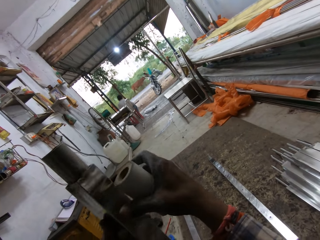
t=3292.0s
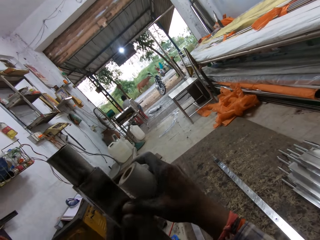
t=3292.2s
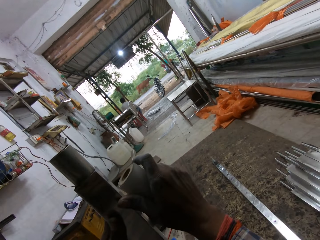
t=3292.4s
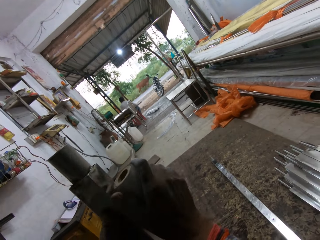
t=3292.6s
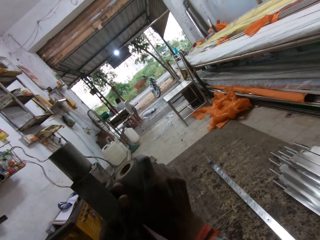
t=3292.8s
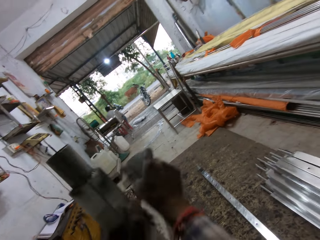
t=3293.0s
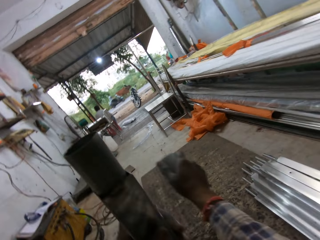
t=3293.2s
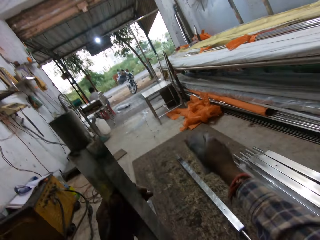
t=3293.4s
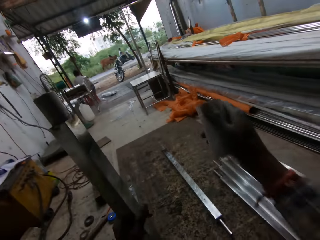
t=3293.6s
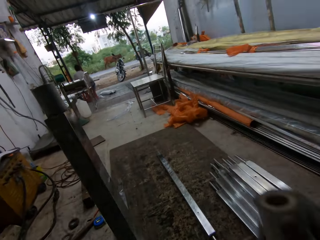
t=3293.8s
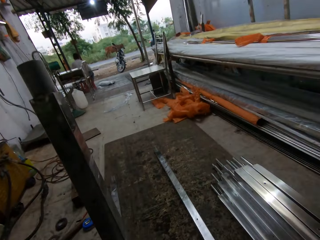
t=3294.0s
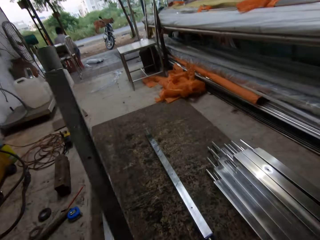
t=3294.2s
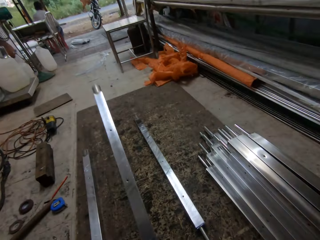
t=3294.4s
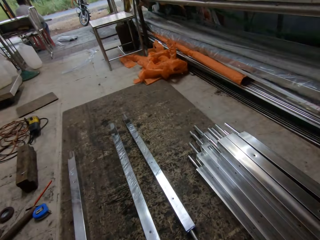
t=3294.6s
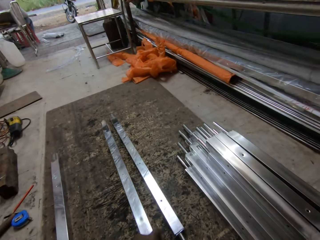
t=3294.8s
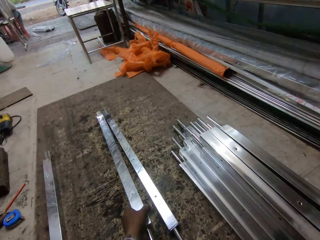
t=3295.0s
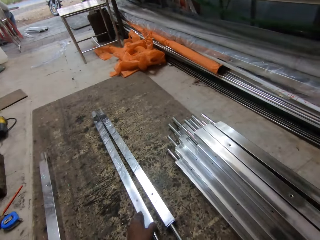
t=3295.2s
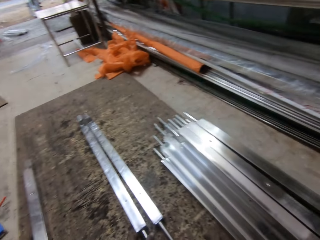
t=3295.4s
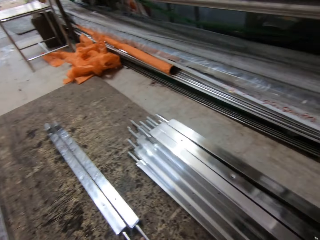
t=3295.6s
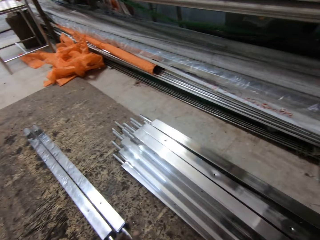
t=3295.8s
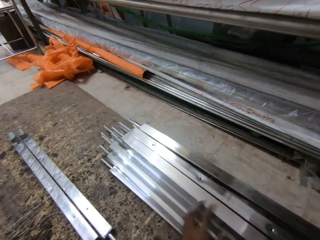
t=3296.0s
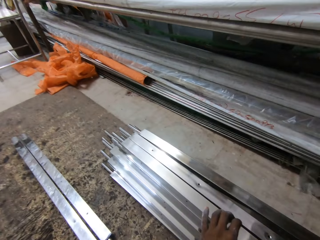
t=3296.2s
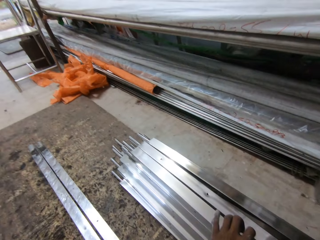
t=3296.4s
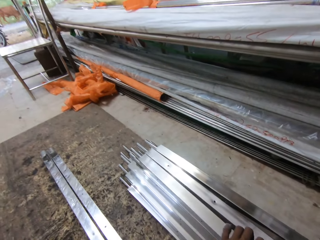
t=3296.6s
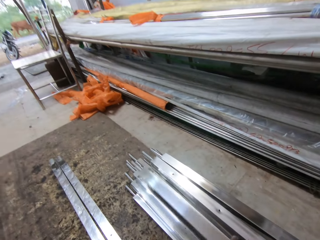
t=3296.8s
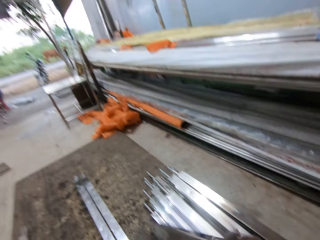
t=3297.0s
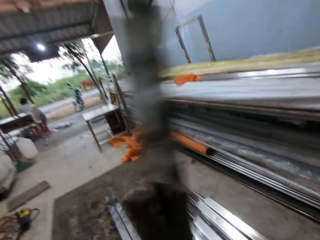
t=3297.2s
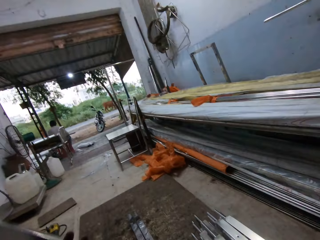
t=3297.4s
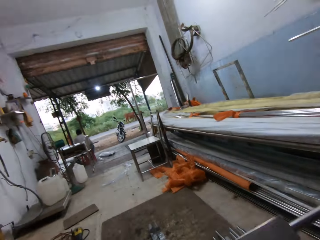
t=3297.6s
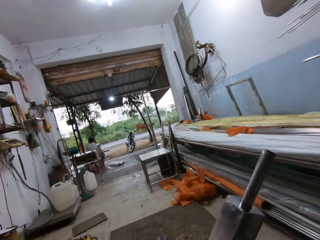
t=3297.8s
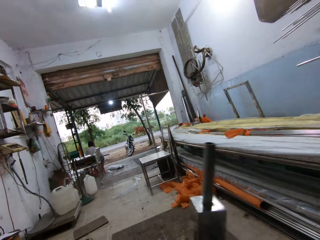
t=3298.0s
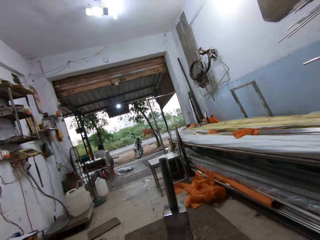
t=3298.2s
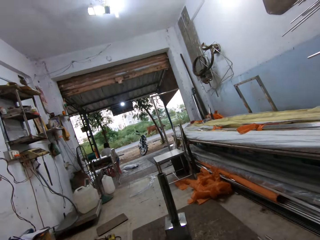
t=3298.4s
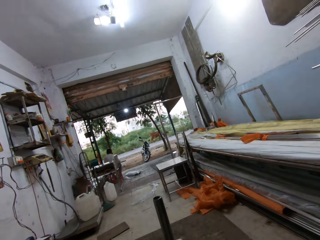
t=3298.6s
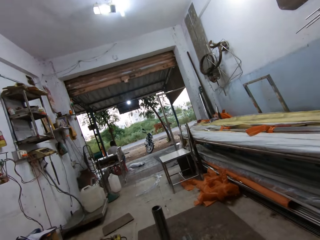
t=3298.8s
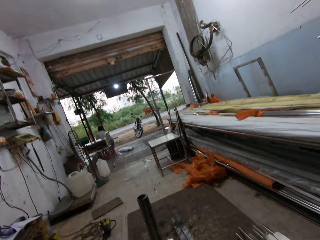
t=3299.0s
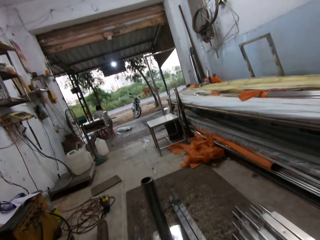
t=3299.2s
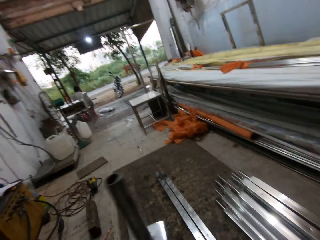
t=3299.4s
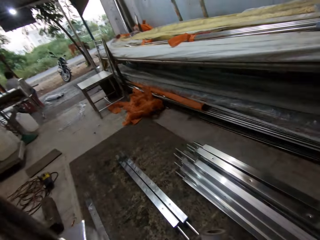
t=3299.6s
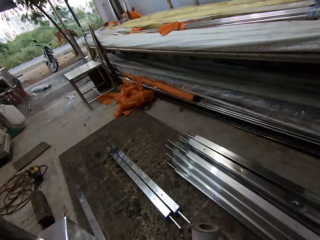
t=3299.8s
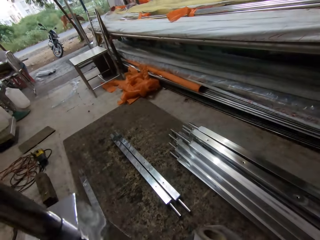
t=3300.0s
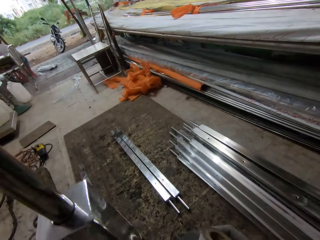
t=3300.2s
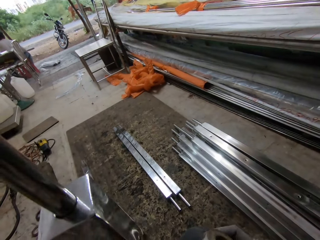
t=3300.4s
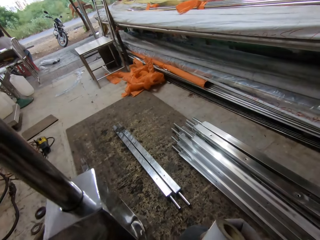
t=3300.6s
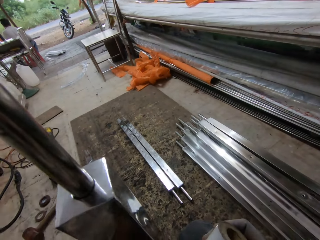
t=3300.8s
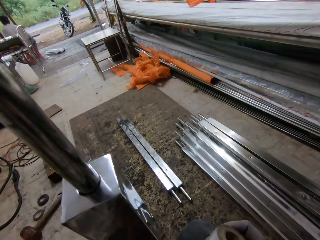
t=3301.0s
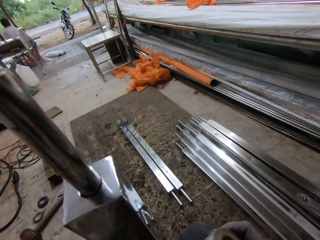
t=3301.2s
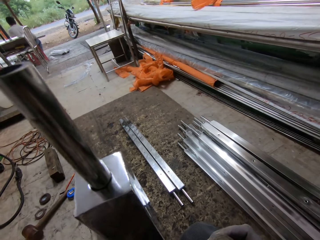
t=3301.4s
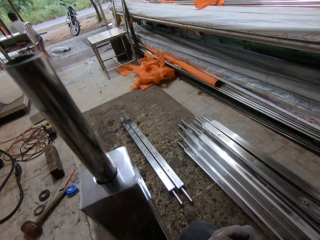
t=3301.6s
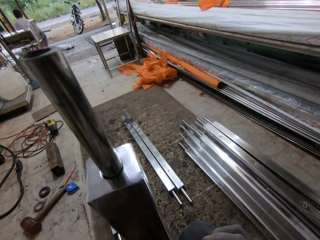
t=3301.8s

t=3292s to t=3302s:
The camera wearer cuts the masking tape on the metal rod with his right hand. He places the metal rod in his left hand on the ground. He picks the metal rod from the ground with his left hand. He flips the metal rod with both hands.

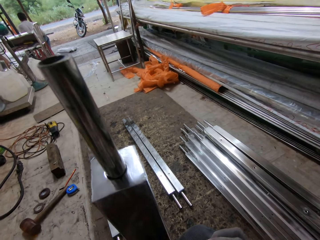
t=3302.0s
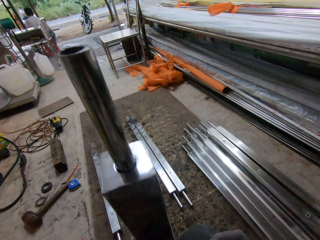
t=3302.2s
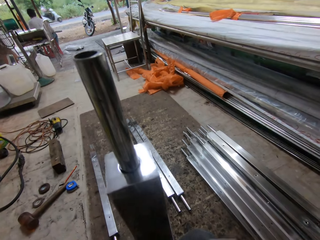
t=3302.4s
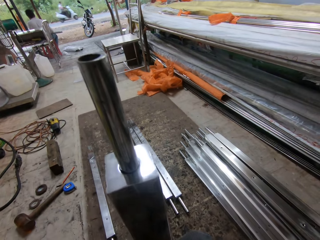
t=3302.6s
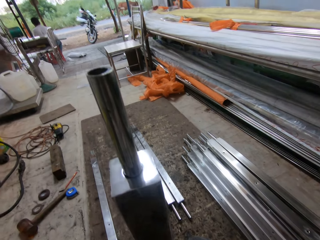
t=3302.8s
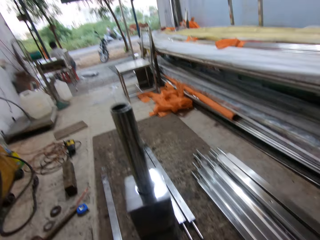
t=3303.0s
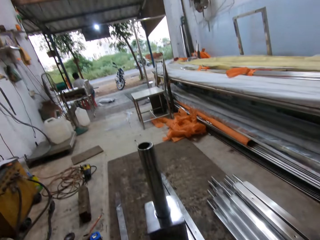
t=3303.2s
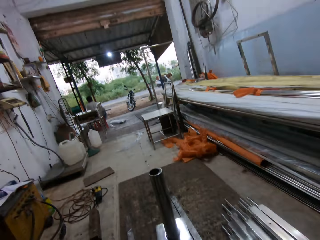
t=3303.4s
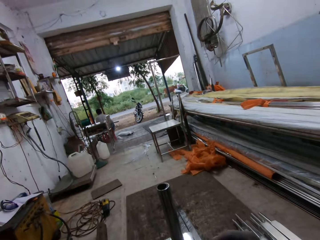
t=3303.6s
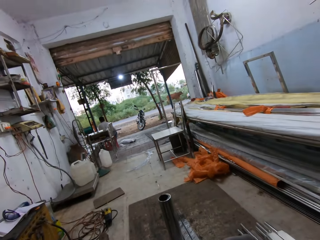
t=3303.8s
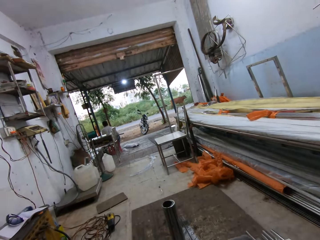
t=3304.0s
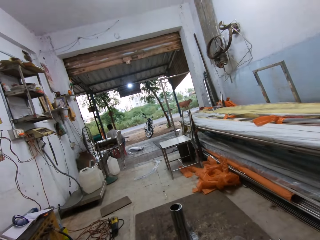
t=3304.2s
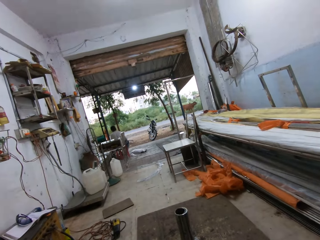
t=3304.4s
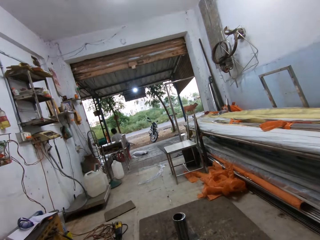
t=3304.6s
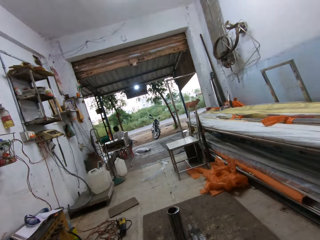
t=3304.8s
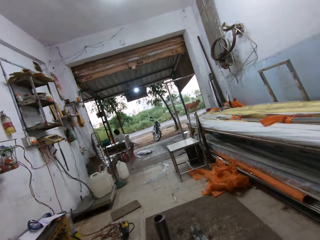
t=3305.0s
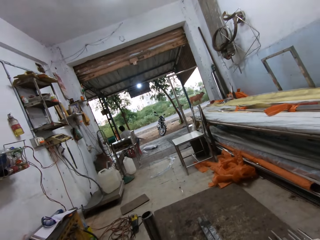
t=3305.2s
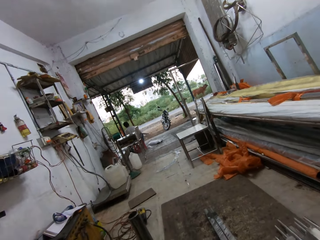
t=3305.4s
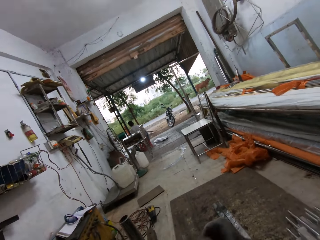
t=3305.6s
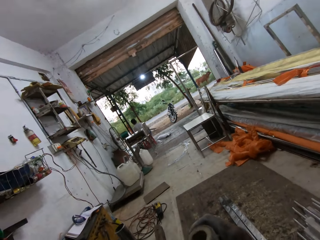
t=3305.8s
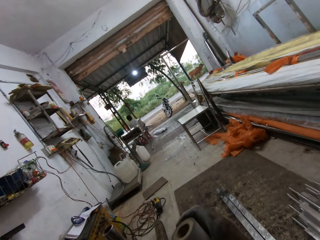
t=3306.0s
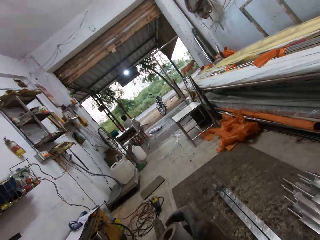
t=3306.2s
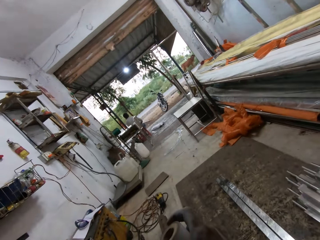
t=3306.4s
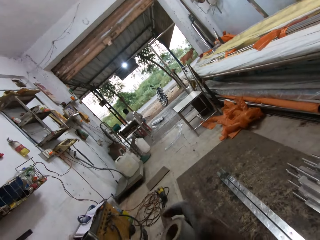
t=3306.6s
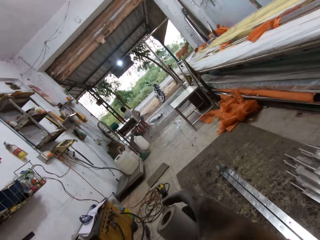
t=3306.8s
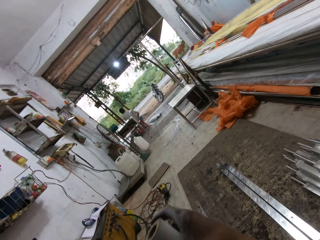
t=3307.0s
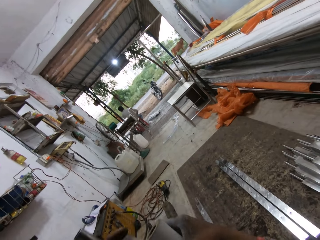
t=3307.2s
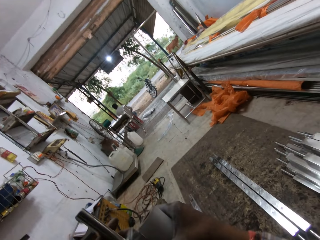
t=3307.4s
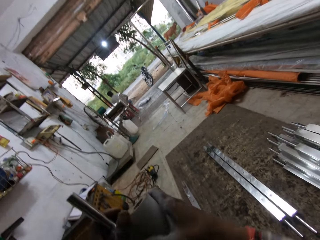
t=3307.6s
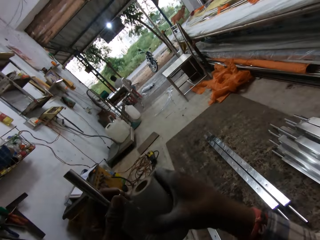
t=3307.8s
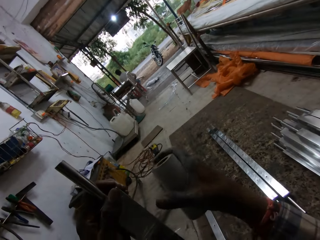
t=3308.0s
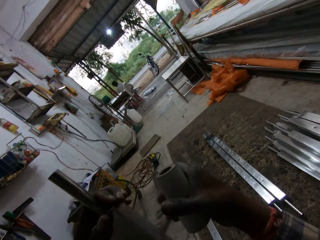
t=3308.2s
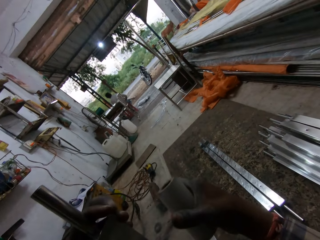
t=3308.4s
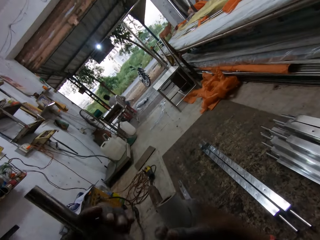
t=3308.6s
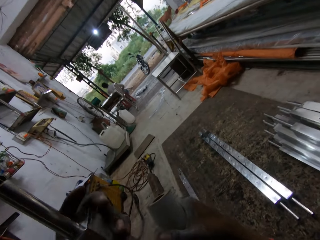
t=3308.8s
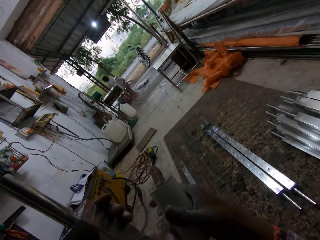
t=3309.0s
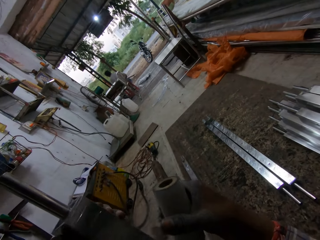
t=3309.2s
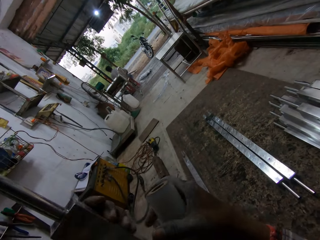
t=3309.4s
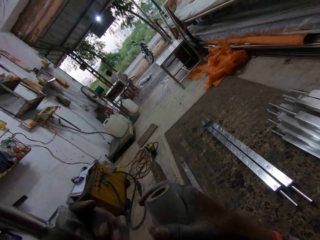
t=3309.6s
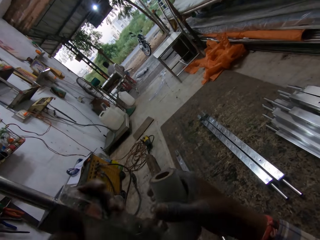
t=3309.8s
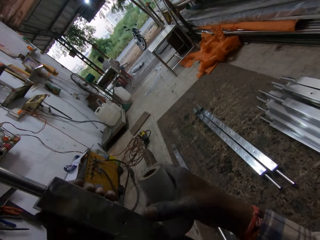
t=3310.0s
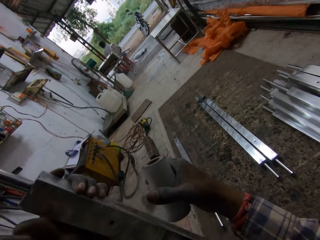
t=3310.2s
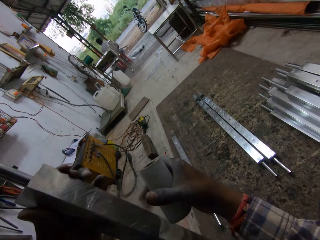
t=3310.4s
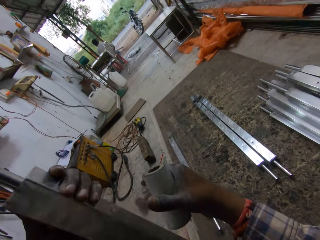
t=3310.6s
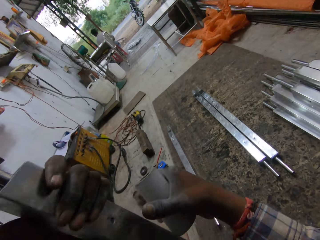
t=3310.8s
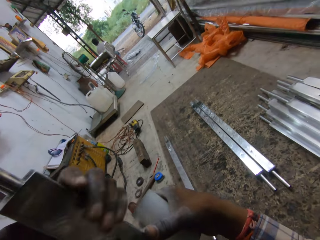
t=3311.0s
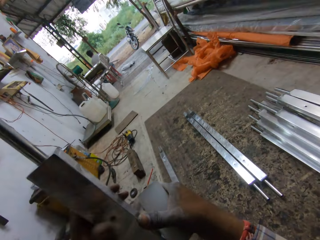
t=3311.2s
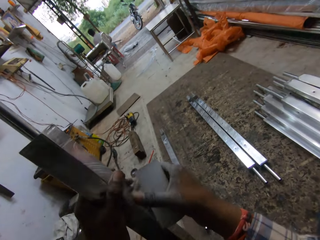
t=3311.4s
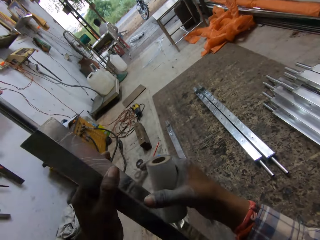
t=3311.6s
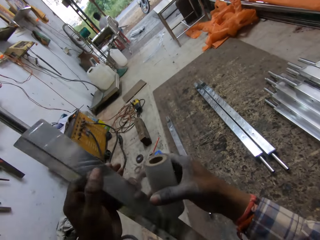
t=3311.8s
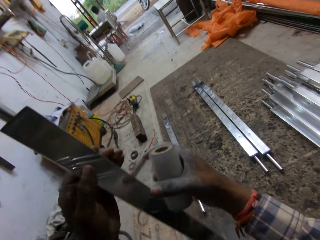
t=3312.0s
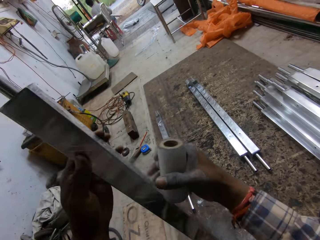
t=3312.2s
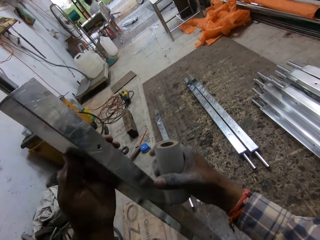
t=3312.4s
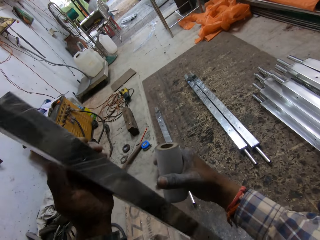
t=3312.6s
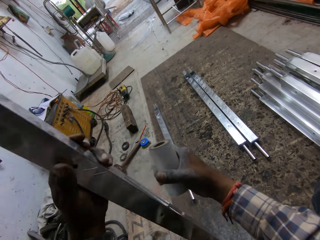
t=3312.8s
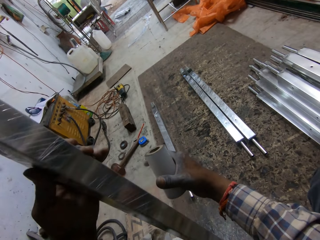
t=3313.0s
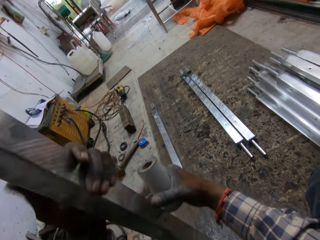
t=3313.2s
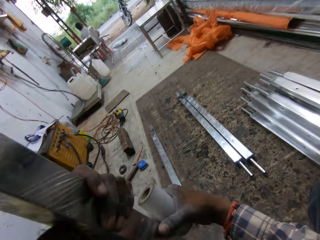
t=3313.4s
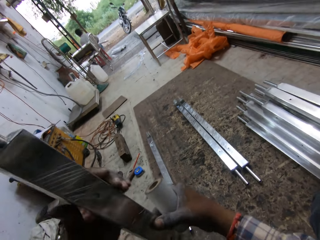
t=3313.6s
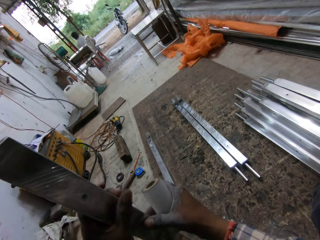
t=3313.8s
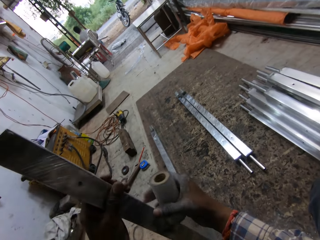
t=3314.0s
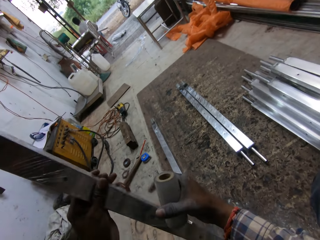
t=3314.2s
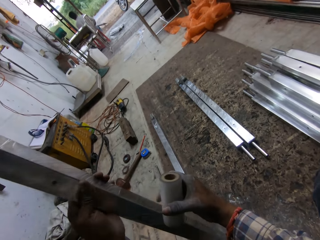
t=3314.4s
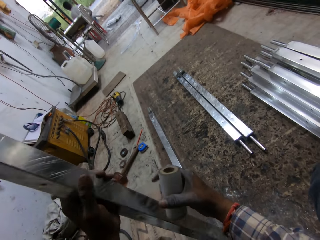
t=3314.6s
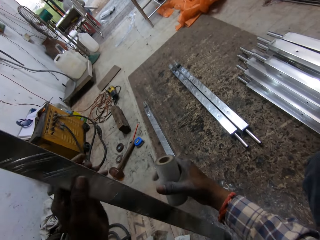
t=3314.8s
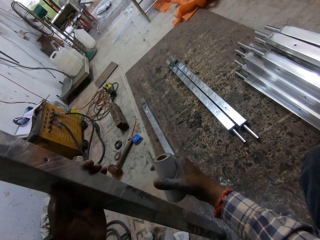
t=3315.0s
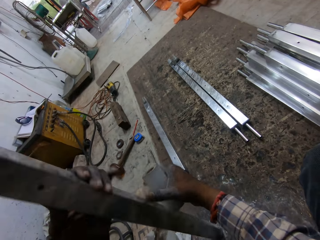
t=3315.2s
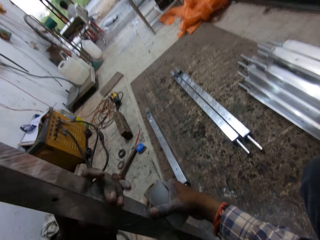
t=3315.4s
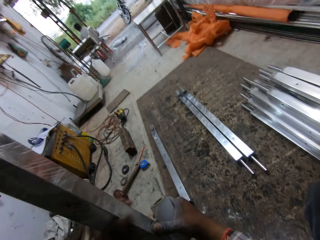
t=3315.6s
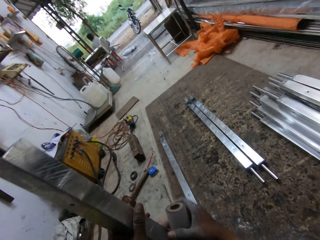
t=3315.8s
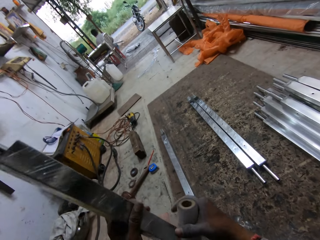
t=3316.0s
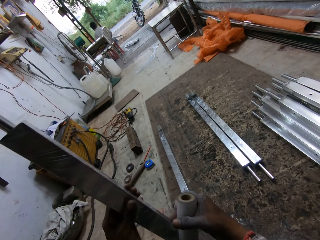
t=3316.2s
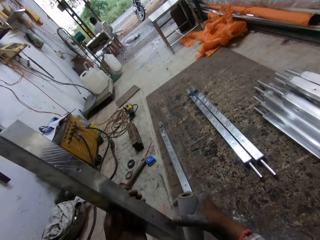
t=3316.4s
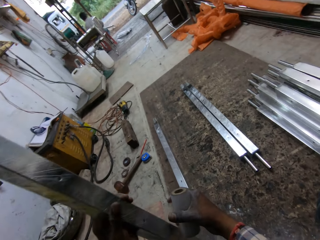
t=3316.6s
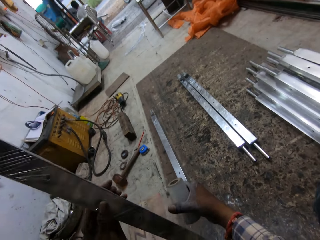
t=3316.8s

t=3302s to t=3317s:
The camera wearer wraps the metal with a cellophane wrap. He rotates the metal rod on the ground with his left hand. He wraps the metal rod in his left hand with the masking tape in his right hand.
